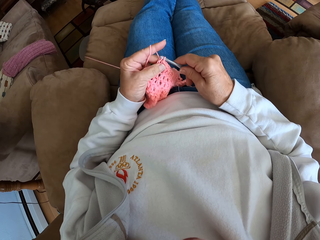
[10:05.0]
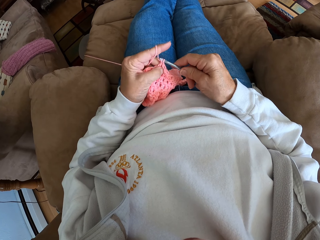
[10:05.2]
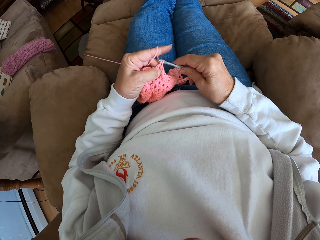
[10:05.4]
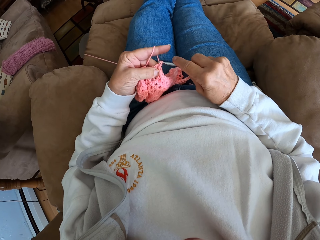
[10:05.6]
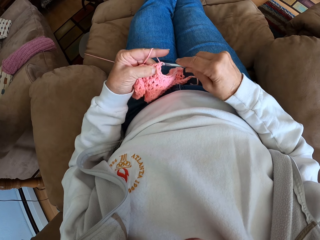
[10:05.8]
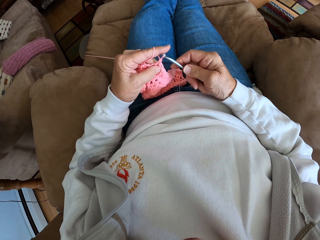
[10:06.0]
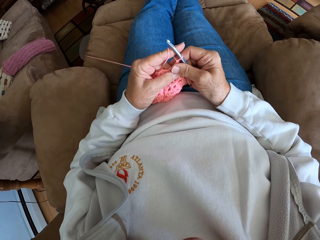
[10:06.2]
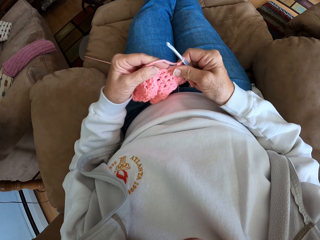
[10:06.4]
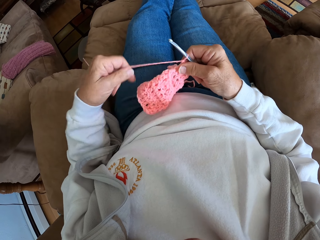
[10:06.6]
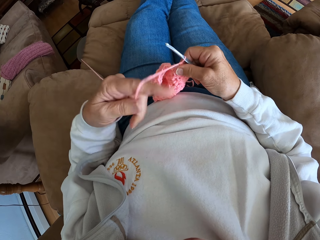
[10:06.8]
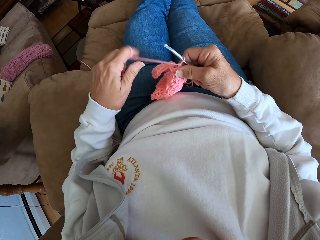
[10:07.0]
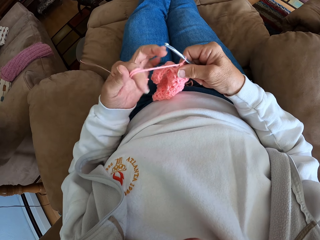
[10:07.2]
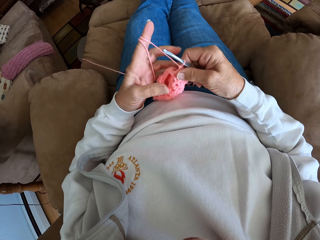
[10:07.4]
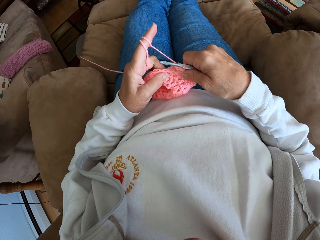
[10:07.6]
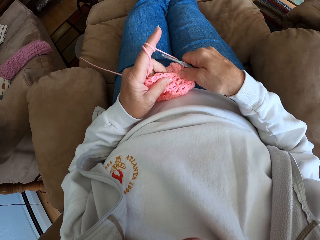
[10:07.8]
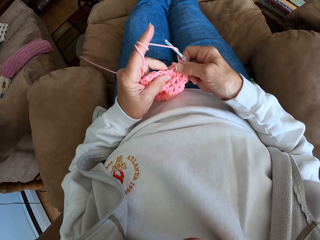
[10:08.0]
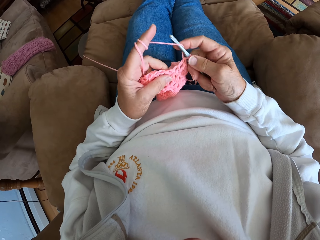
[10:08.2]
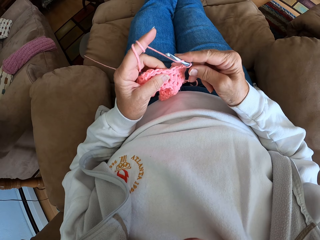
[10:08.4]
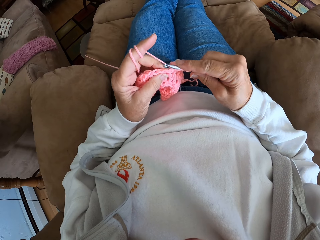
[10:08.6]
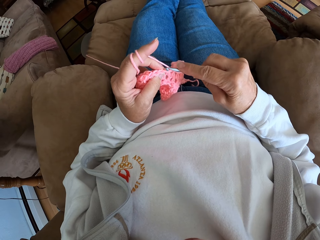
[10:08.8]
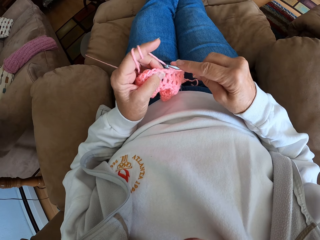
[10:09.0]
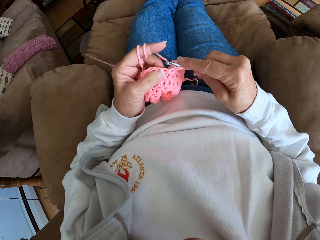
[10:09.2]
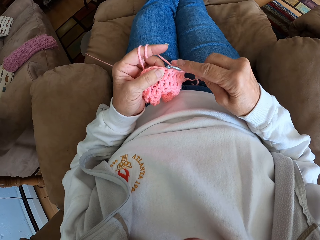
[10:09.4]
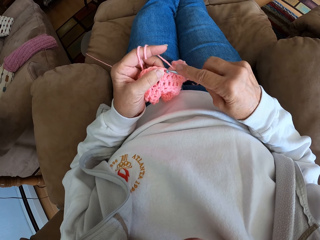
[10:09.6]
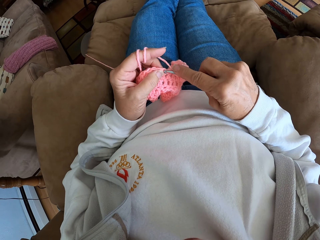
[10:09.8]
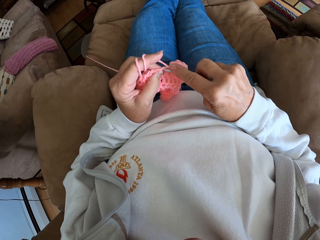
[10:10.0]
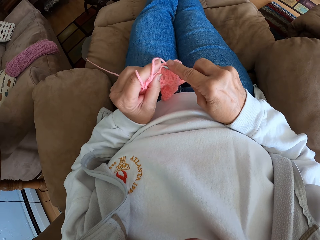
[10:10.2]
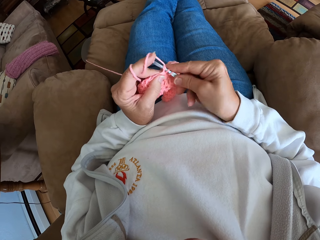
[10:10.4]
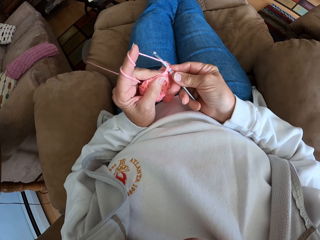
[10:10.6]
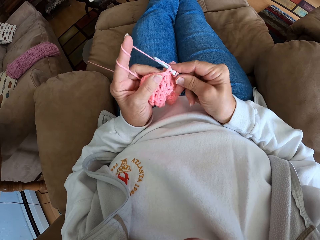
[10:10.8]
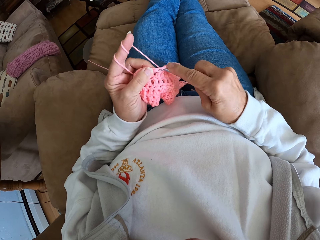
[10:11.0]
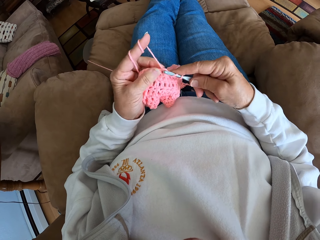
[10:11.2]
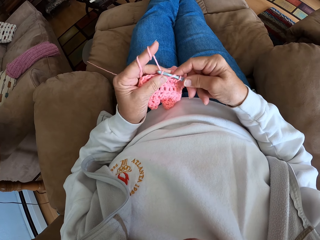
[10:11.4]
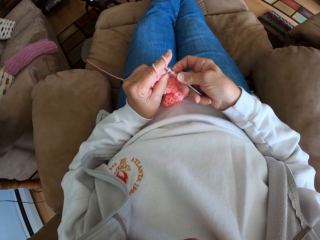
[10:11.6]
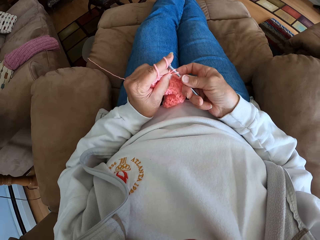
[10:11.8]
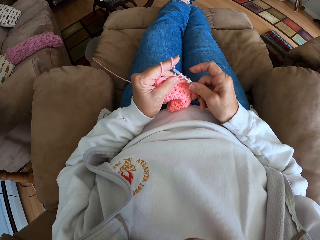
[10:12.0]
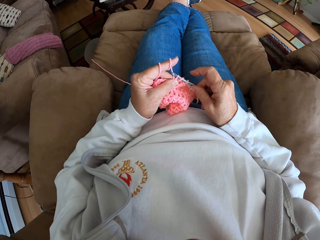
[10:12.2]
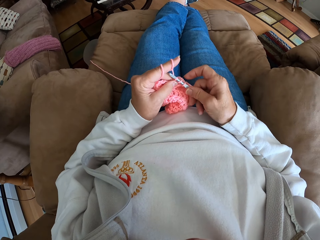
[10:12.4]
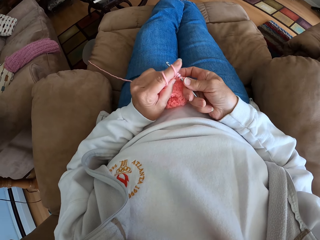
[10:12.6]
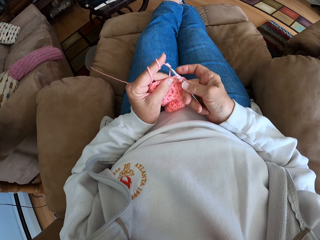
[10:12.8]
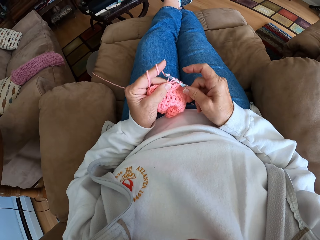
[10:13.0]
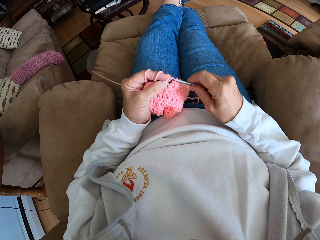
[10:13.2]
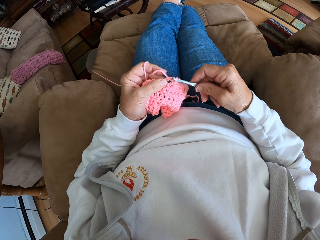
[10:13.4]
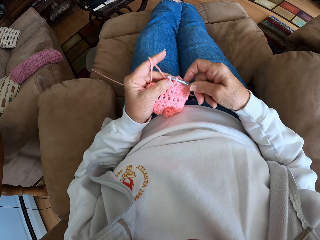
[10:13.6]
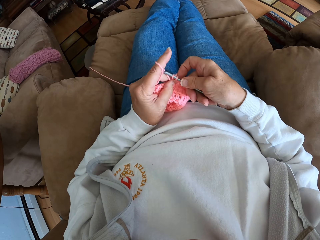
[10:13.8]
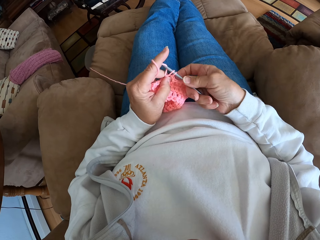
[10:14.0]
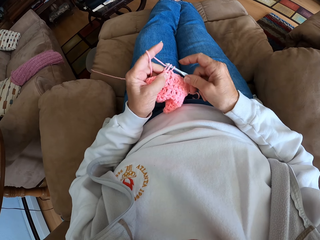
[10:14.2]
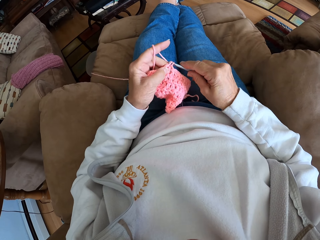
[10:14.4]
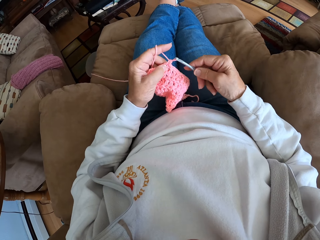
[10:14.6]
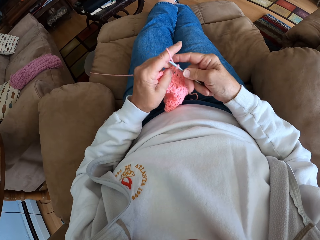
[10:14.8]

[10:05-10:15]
The camera wearer holds the yarn in place. She adjusts the yarn with her left hand. She knits a cloth with a crochet hook.

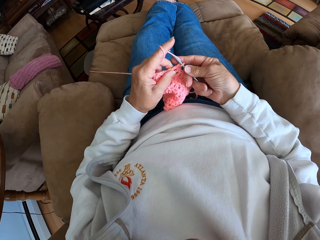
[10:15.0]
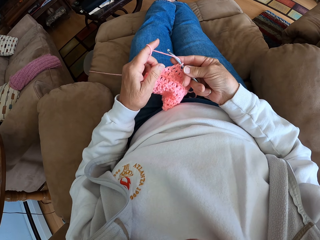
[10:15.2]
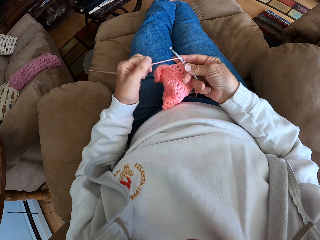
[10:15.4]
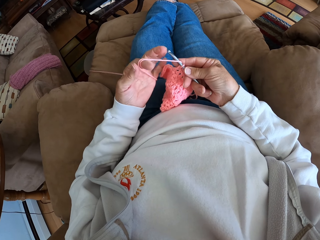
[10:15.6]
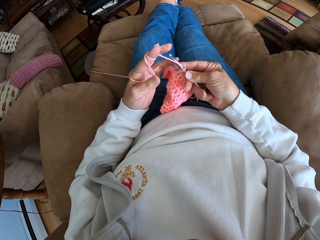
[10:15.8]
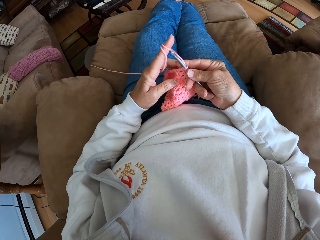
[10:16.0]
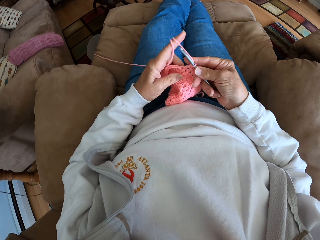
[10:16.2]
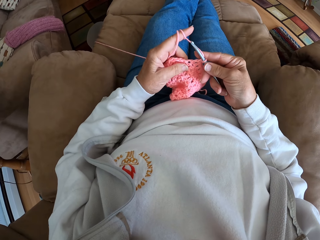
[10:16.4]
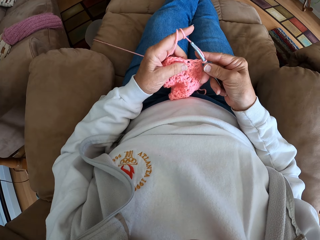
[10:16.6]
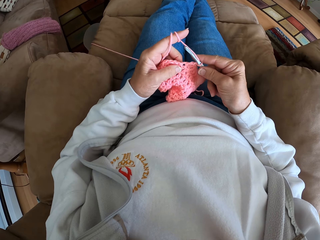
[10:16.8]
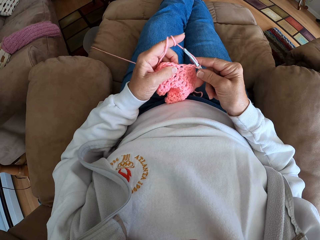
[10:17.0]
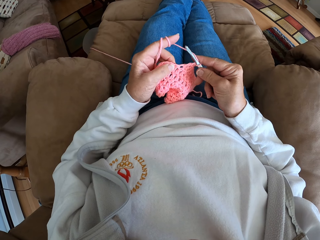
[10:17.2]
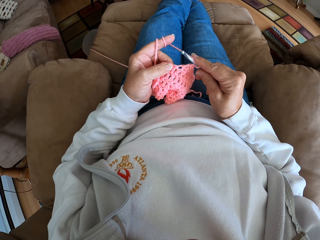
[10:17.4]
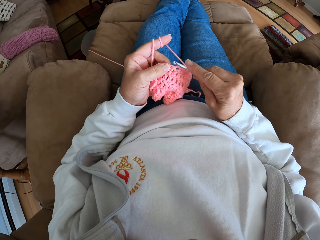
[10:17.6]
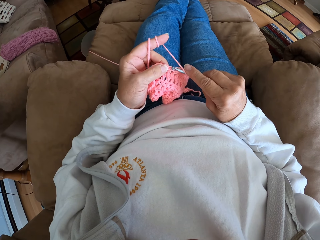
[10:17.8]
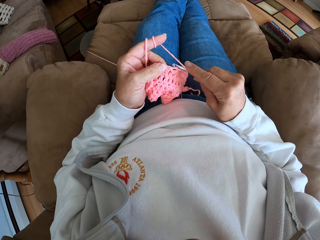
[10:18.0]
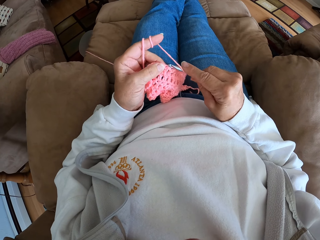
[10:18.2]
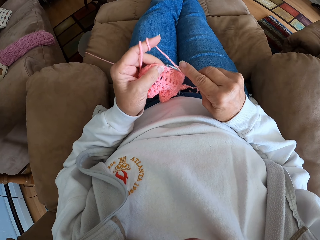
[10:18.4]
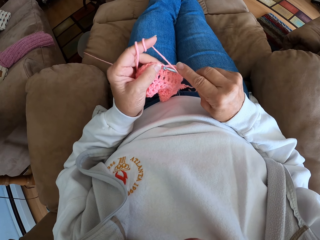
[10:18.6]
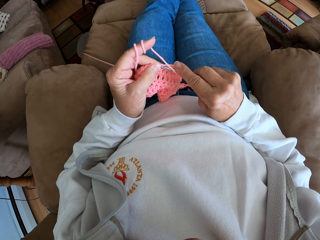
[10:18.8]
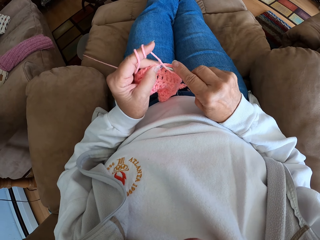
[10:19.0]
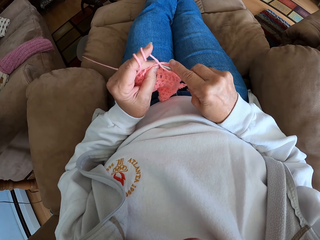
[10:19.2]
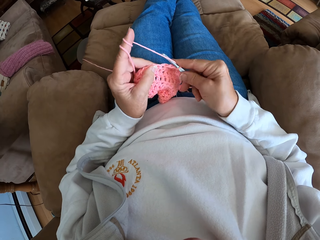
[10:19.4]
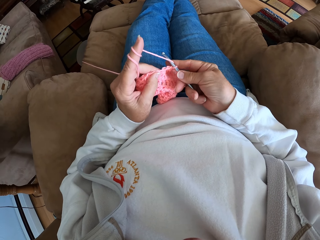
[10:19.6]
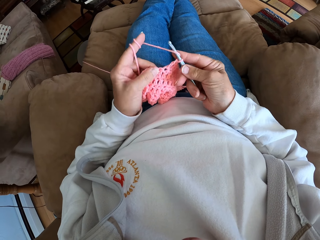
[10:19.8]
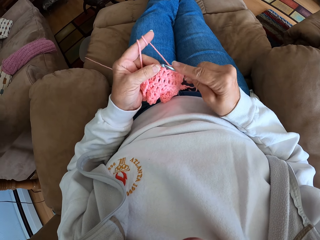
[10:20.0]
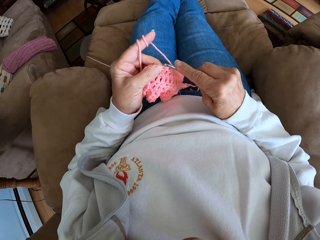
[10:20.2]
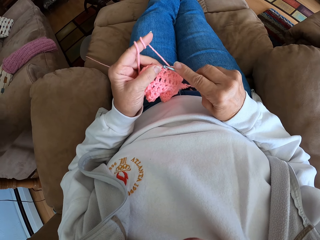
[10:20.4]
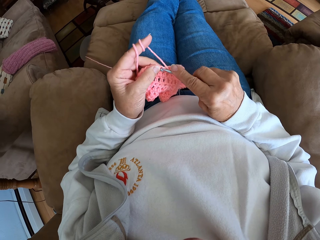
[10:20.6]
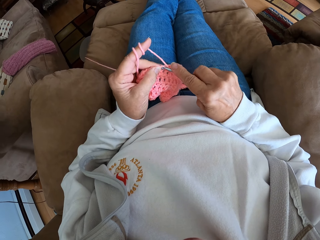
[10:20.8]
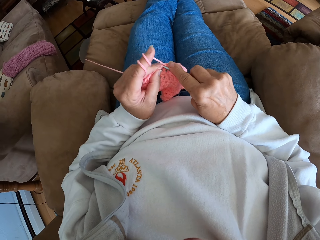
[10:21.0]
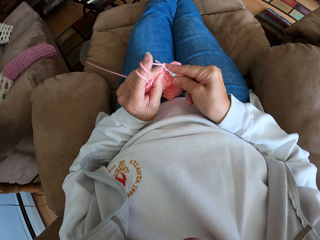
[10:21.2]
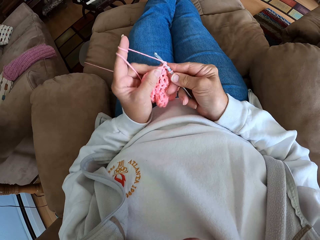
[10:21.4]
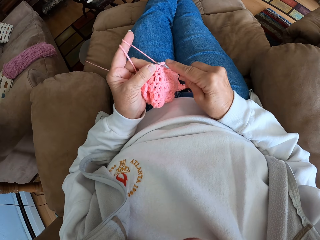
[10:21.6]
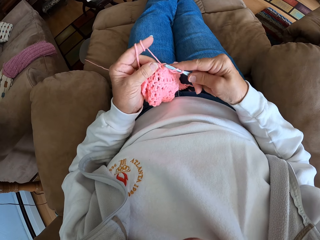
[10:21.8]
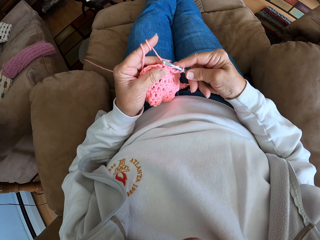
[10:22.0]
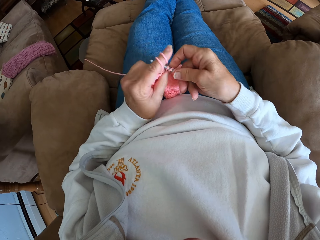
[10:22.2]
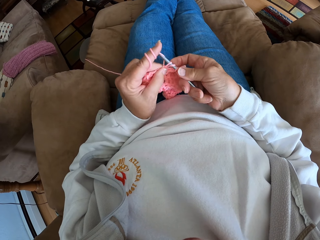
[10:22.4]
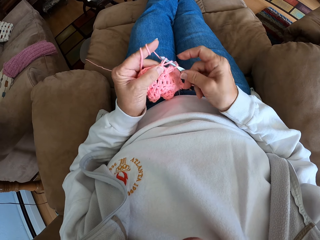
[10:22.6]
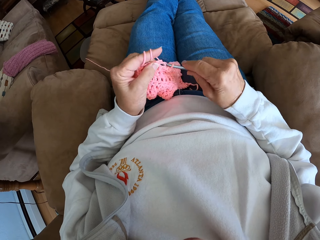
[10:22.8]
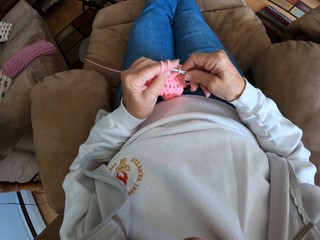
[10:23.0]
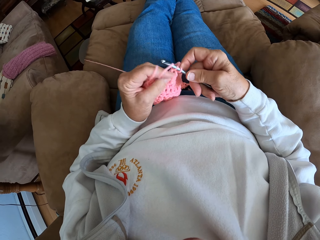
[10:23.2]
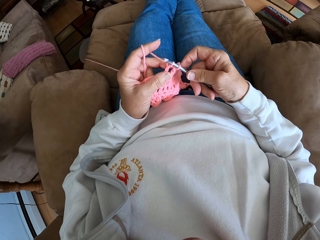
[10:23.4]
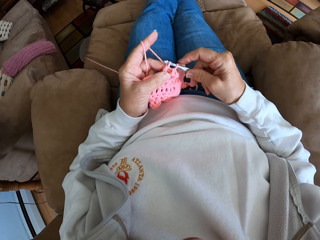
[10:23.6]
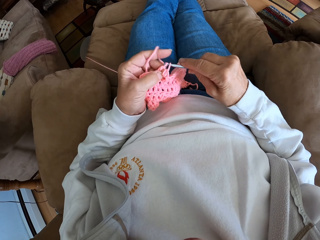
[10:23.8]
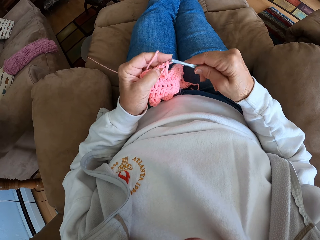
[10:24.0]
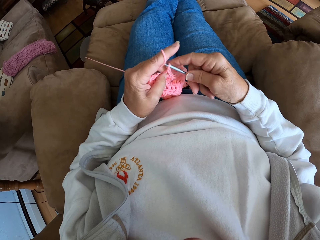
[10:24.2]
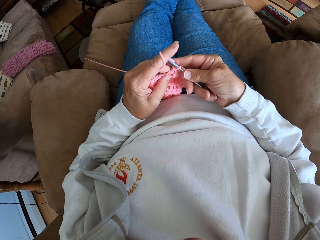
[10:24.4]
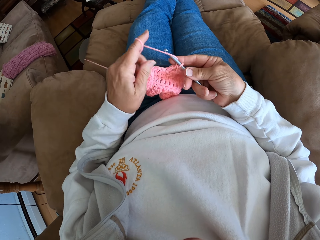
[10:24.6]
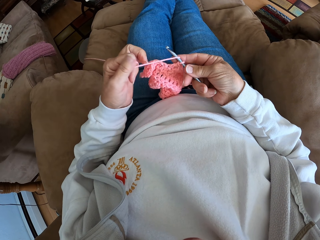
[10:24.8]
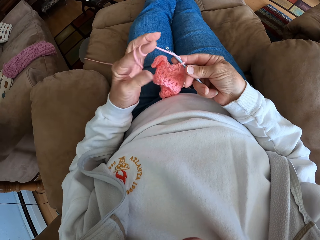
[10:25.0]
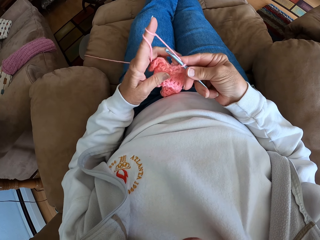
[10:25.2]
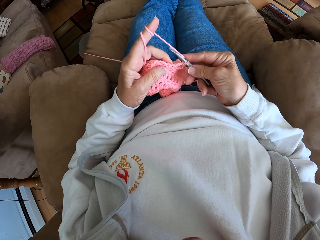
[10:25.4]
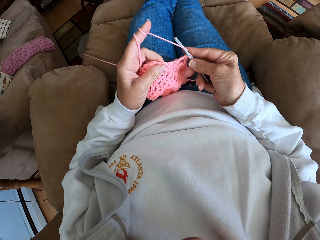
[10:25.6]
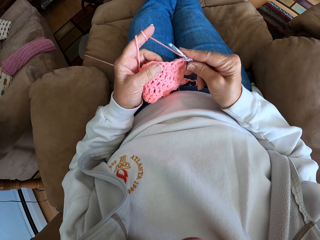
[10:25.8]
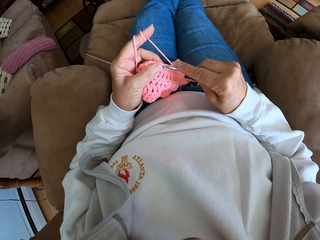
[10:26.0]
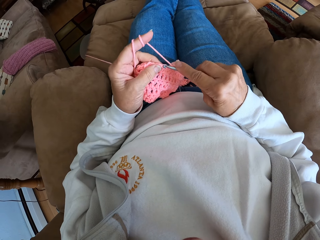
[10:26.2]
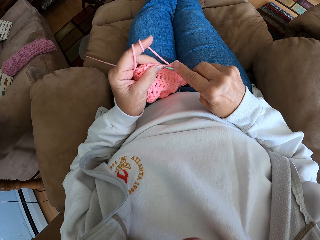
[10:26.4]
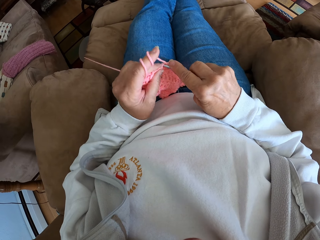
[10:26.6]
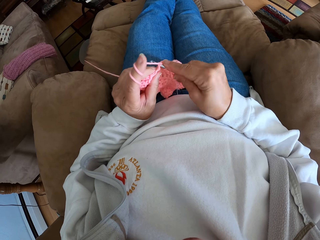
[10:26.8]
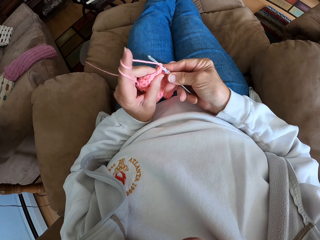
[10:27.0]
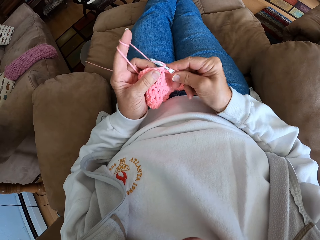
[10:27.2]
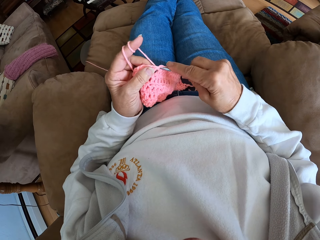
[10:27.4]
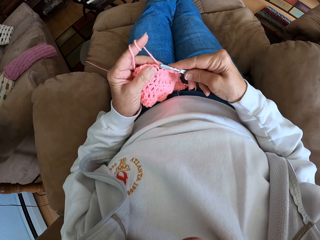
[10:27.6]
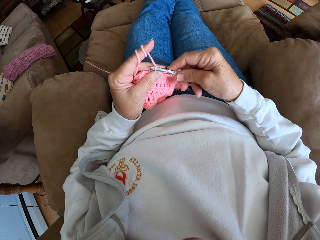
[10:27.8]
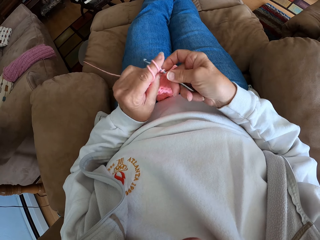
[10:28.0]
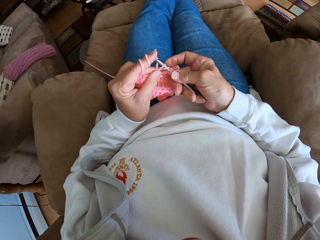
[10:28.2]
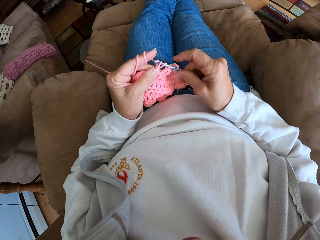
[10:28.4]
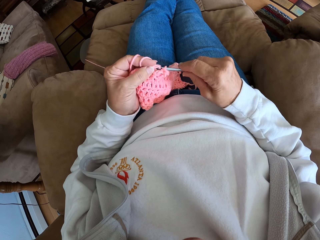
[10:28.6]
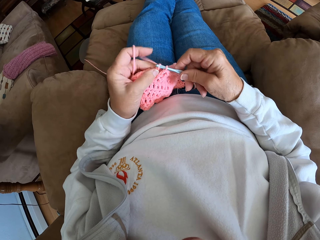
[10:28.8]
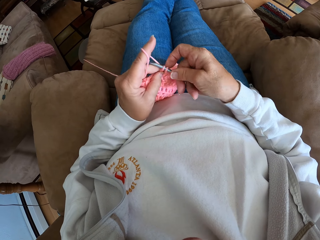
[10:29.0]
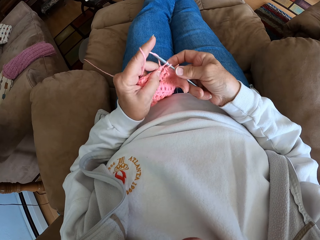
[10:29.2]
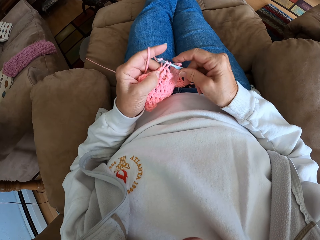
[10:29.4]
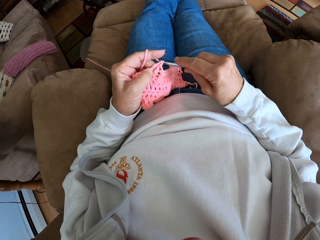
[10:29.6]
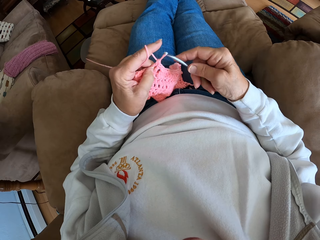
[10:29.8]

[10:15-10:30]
The camera wearer holds the yarn in place. She stares at the cloth. She knits the cloth with a crochet hook. She holds the yarn in place and adjusts the yarn with her left hand. She stares at the cloth. She knits the cloth with the crochet hook.
